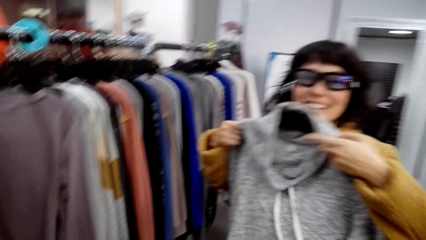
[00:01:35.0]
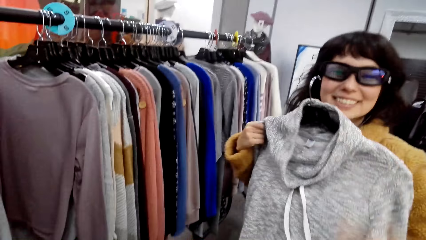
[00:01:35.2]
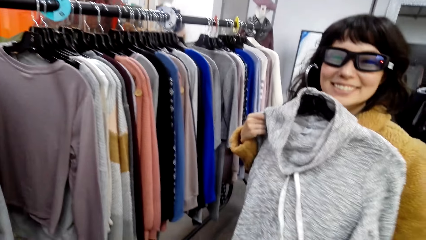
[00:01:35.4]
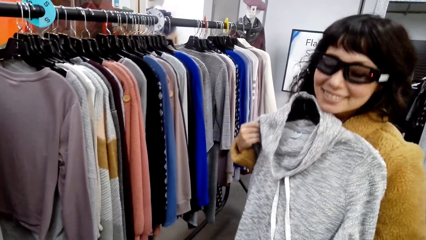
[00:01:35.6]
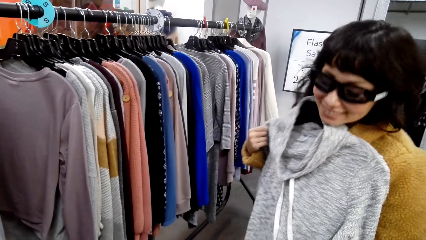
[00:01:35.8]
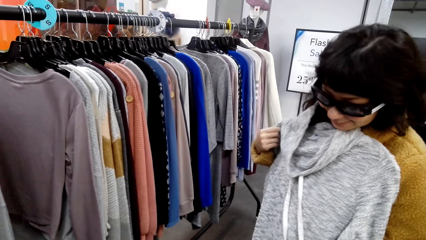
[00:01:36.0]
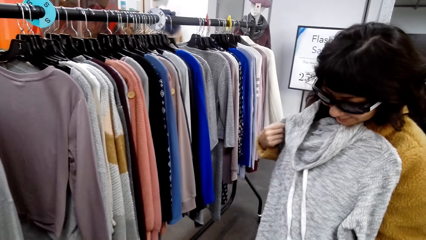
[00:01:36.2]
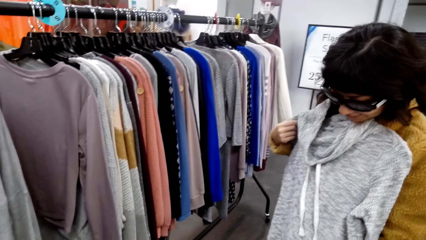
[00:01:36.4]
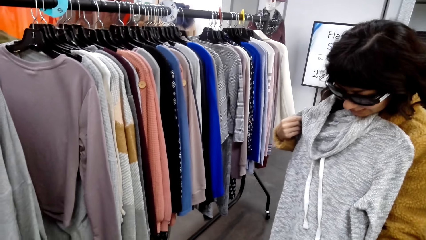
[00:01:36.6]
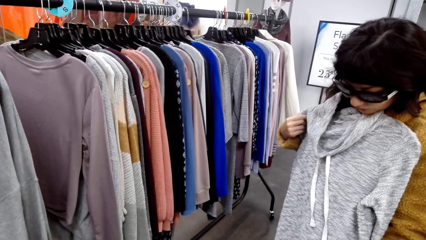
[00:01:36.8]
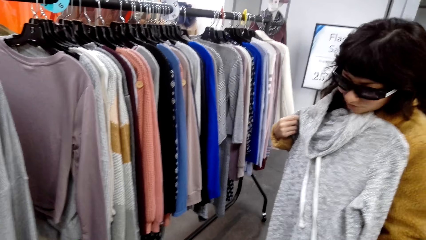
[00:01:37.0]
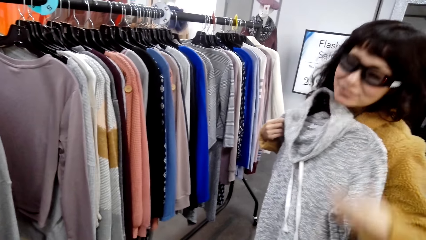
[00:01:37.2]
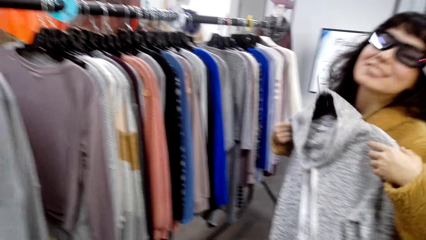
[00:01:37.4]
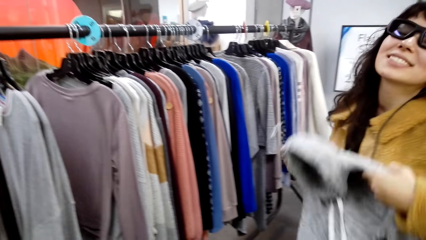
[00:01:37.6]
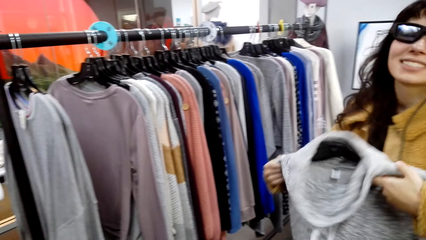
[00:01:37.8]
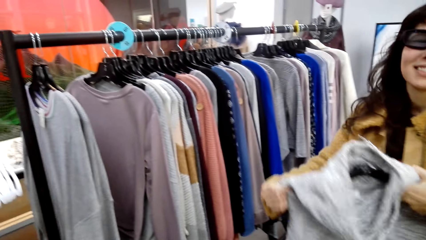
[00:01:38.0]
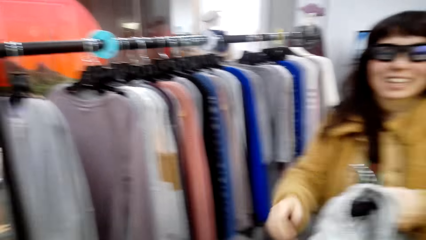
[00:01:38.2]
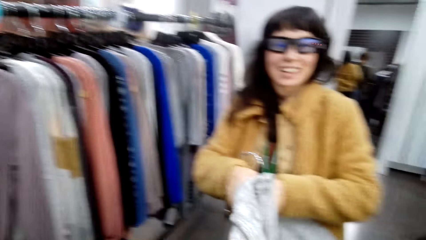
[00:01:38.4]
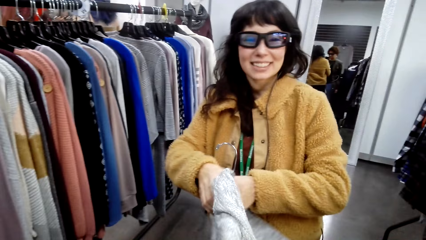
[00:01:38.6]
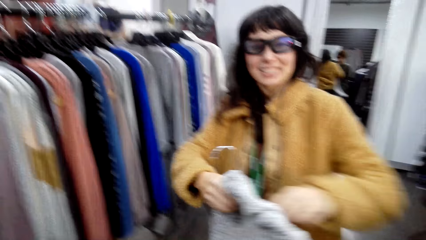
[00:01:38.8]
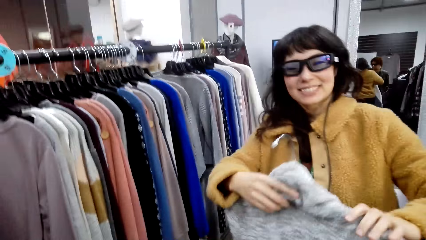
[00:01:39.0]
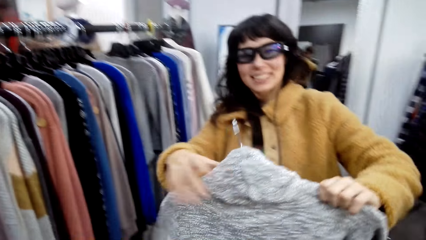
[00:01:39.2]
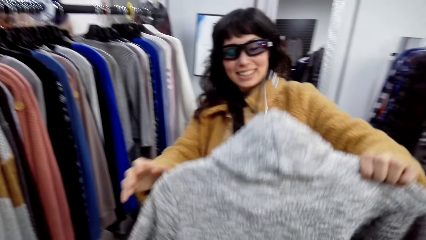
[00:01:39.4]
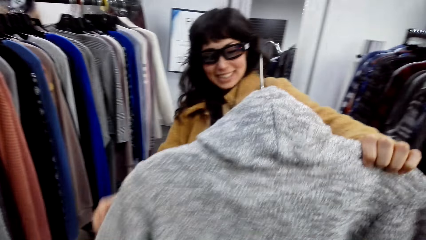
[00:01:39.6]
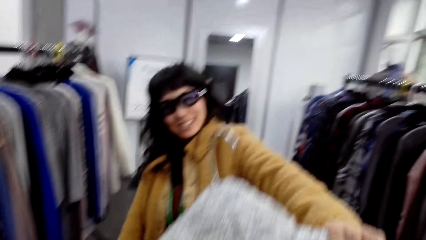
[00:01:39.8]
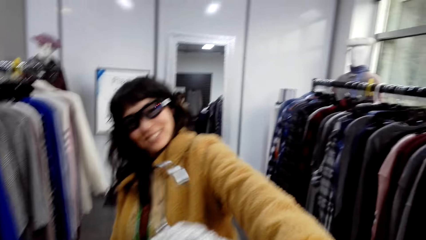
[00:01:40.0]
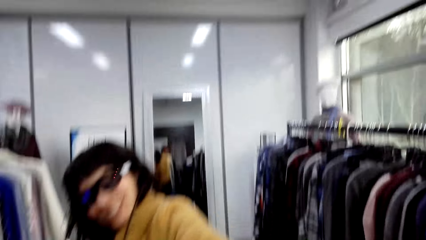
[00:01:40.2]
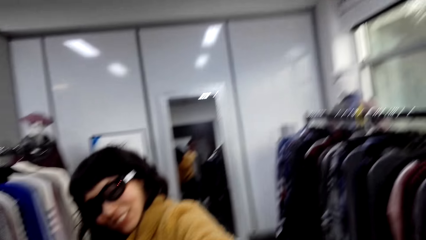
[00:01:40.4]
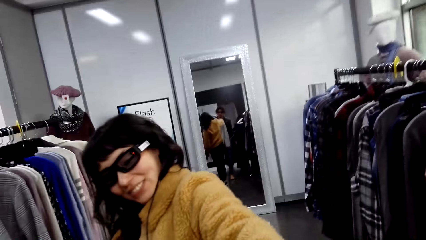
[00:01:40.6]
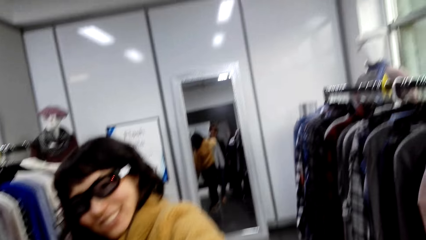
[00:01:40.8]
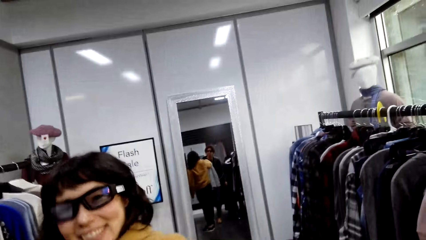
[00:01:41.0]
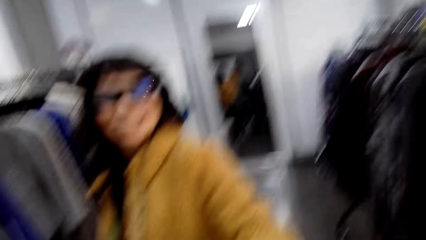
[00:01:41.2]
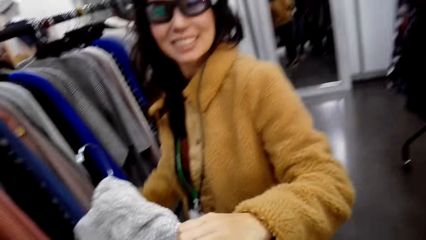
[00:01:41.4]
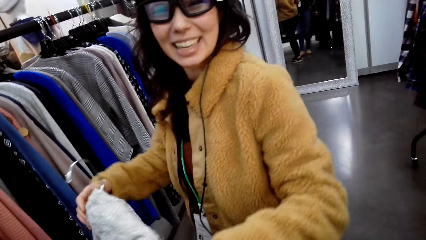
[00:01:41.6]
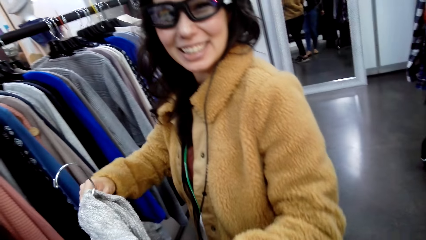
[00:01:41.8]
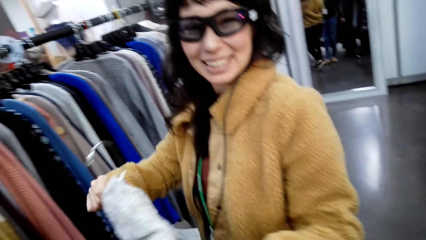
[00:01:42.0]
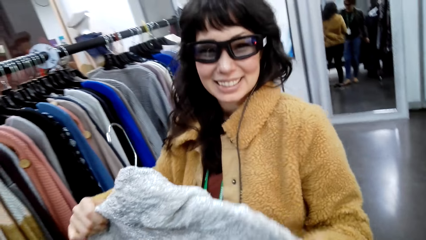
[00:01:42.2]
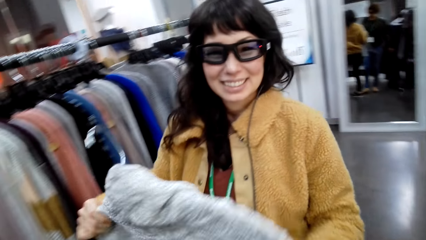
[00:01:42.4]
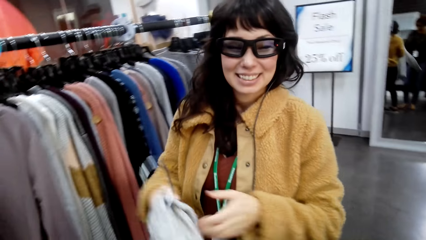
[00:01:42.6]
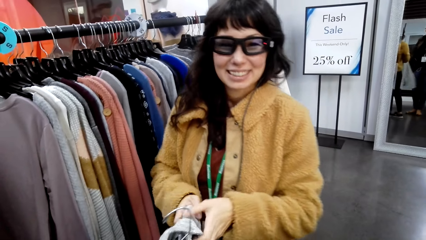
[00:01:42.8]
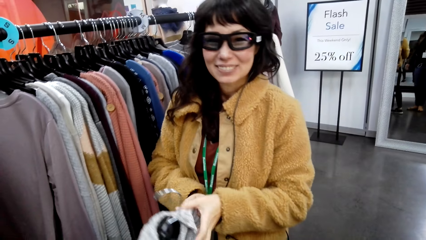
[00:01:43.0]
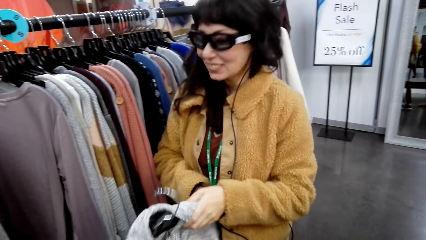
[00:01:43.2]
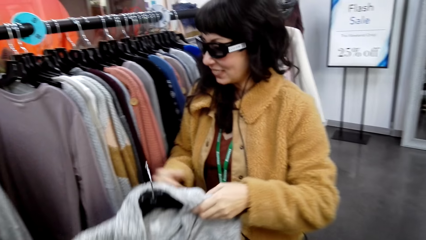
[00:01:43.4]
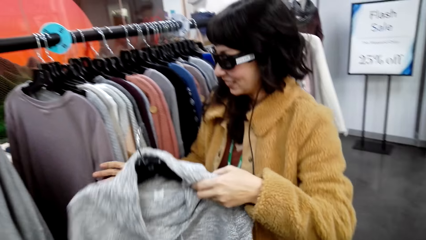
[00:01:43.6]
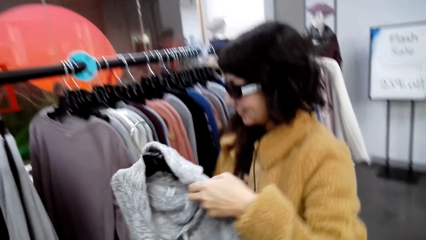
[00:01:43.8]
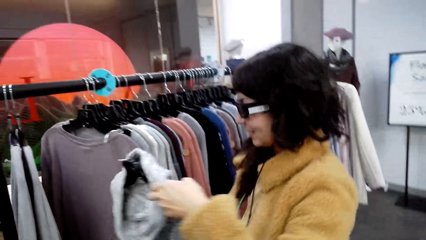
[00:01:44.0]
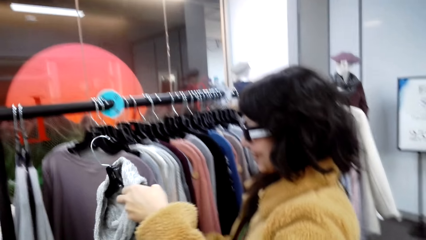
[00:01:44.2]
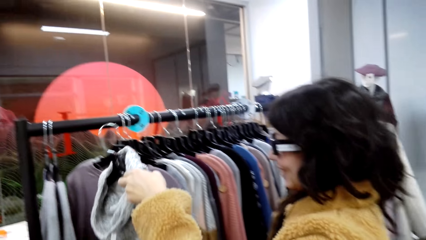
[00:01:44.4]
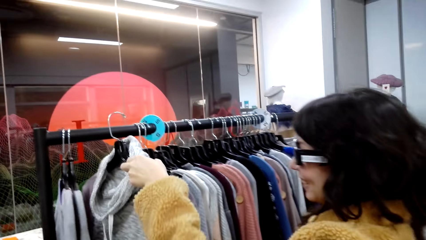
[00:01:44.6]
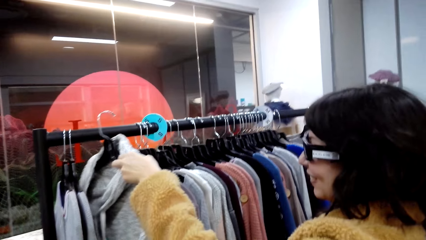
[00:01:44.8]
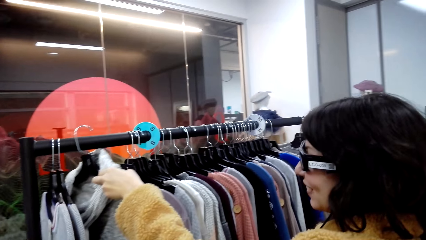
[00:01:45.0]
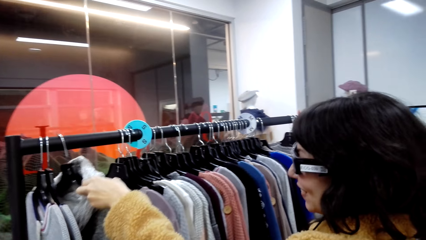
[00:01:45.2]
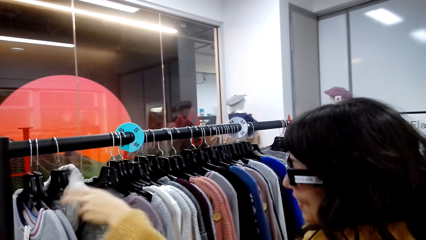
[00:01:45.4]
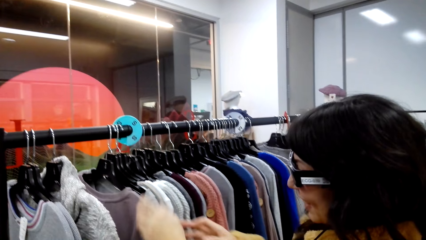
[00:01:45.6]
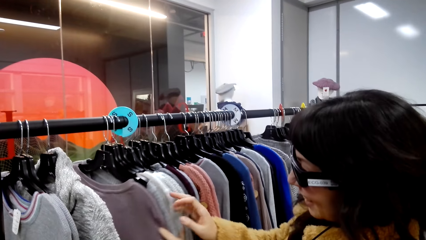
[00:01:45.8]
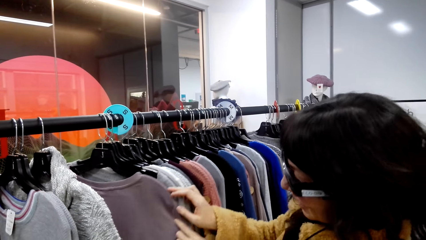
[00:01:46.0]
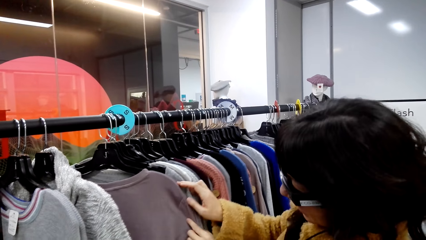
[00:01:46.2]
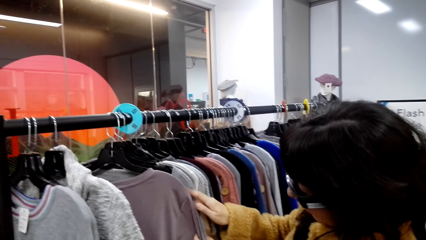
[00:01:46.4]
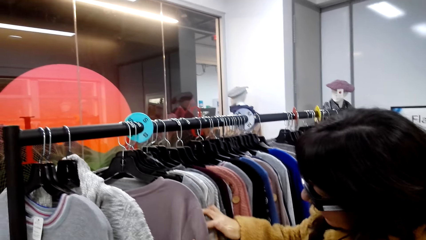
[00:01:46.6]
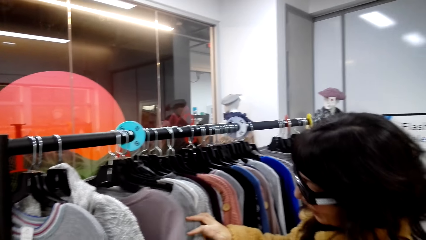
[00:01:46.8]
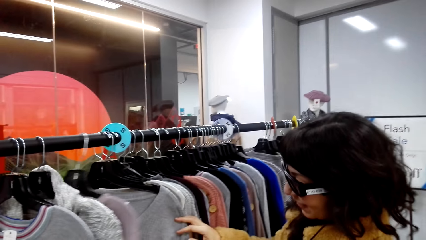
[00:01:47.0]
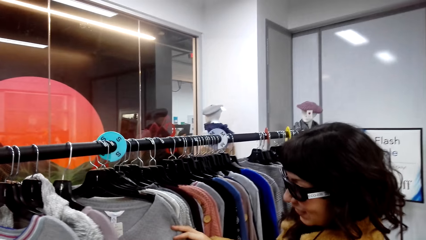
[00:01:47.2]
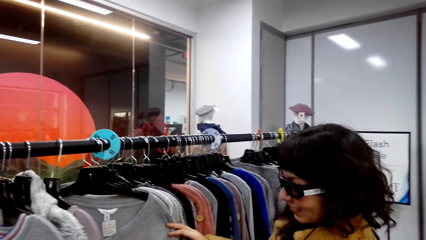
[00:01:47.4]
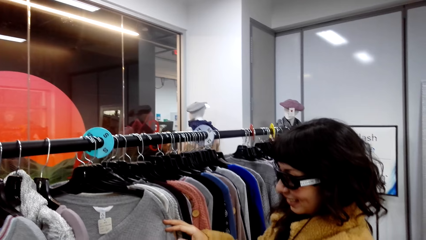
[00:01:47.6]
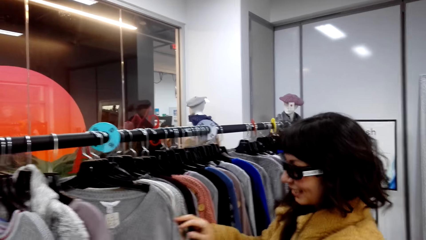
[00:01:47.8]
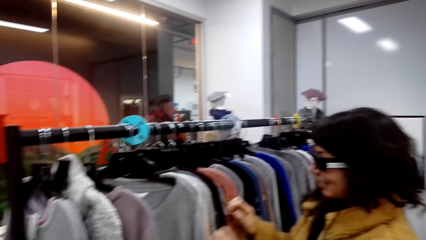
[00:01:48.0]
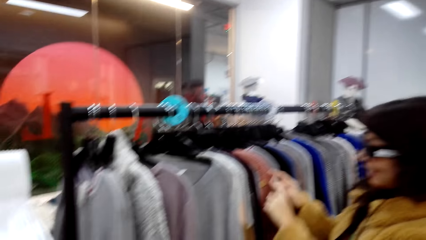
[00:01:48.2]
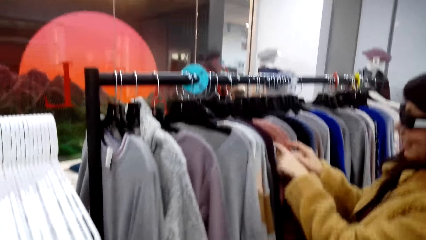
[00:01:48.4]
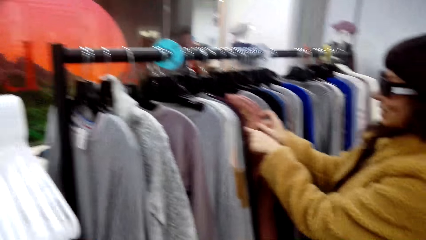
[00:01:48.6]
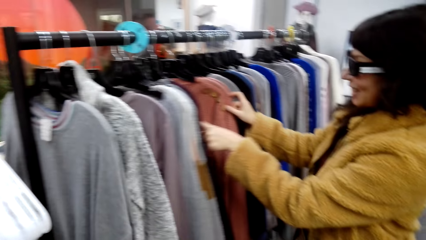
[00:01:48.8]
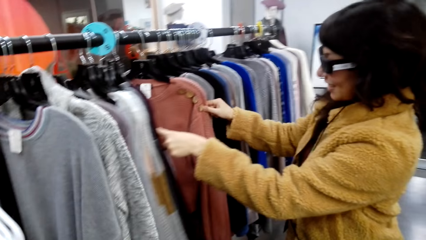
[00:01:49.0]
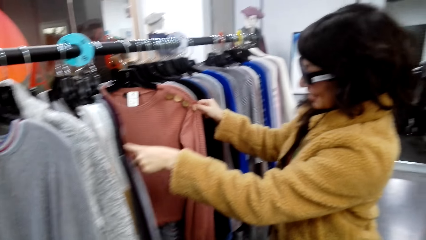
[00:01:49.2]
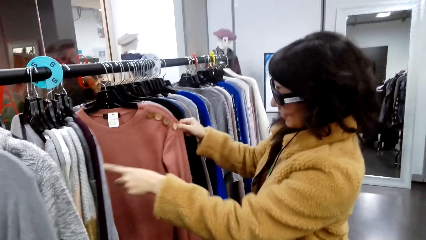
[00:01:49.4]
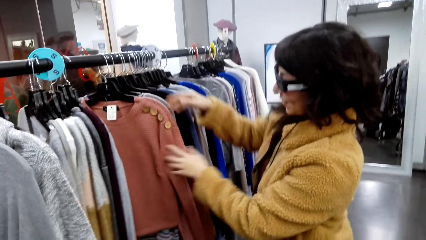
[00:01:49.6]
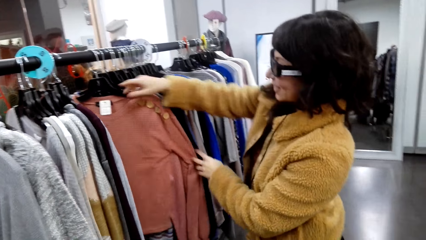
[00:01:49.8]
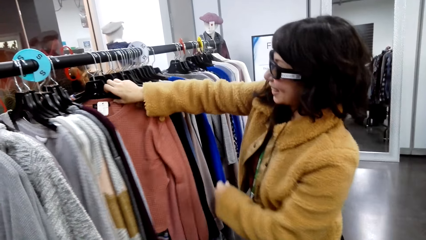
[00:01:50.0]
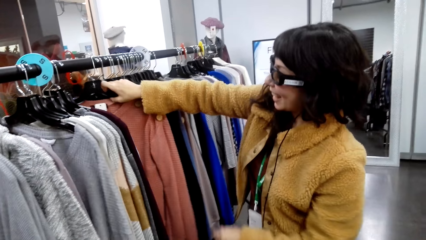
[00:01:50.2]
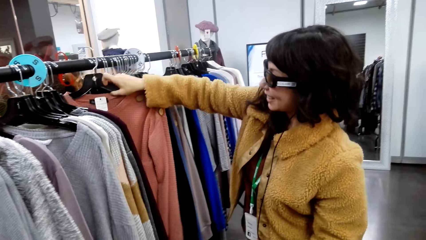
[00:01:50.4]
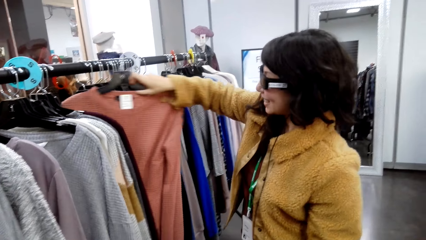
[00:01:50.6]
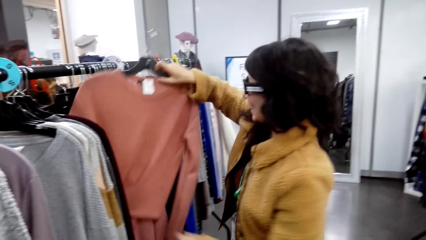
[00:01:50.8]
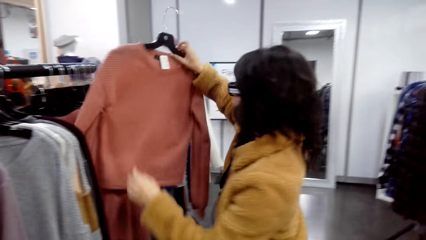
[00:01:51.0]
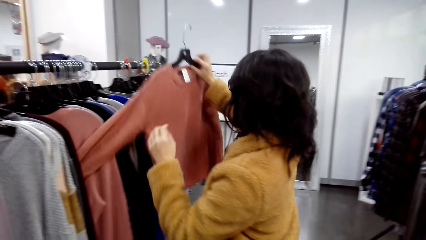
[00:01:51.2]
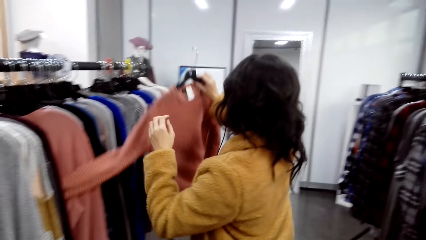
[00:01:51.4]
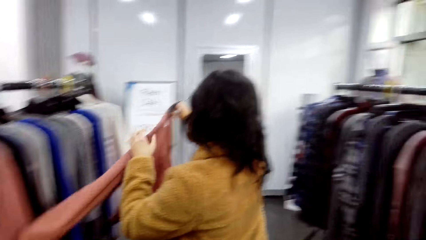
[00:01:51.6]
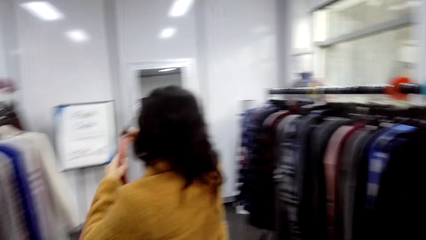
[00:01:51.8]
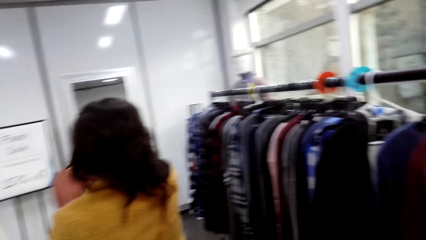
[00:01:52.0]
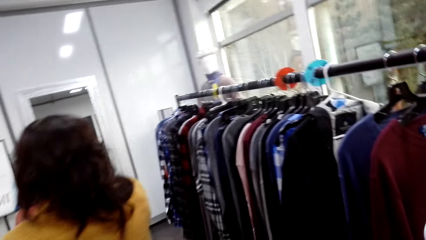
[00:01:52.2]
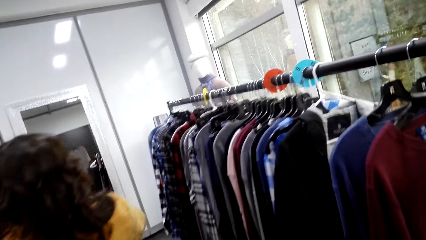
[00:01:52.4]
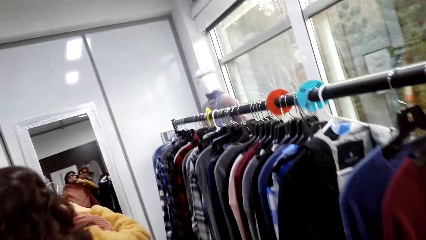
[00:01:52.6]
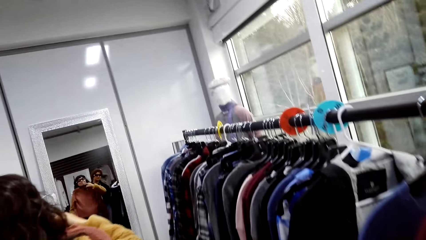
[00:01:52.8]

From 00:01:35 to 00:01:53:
A person shows the camera wearer the sweater. The person returns the sweater on the pole. The person checks out the sweatshirts. The person removes the sweater or blouse from the pole.
